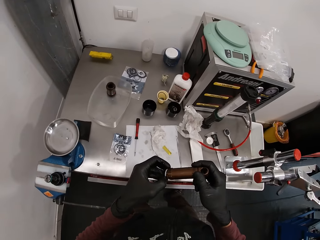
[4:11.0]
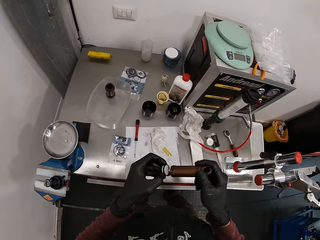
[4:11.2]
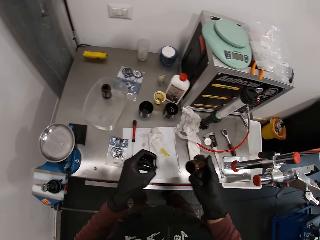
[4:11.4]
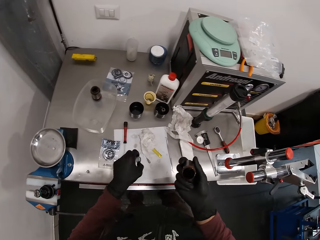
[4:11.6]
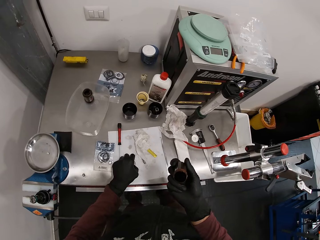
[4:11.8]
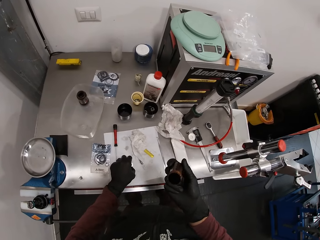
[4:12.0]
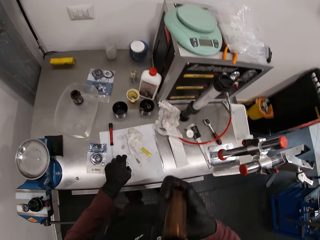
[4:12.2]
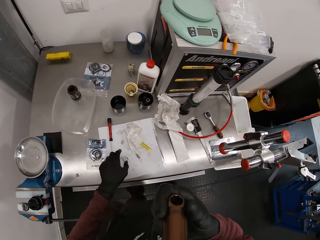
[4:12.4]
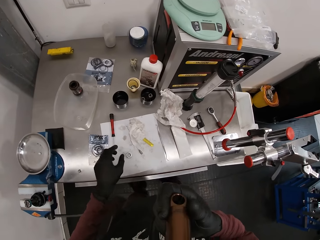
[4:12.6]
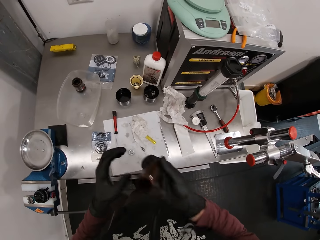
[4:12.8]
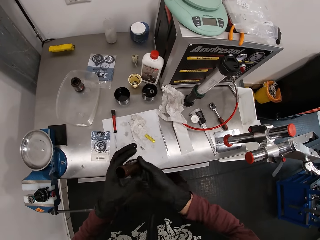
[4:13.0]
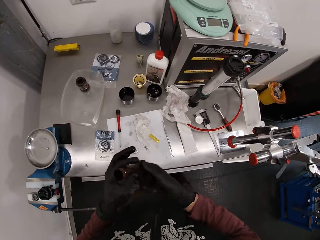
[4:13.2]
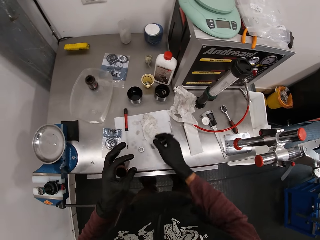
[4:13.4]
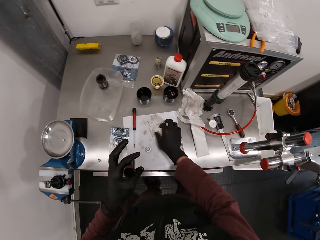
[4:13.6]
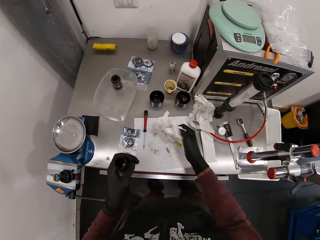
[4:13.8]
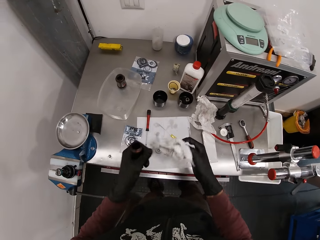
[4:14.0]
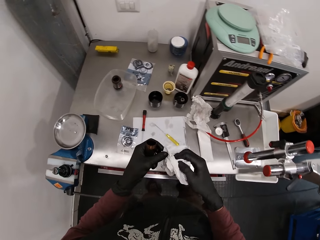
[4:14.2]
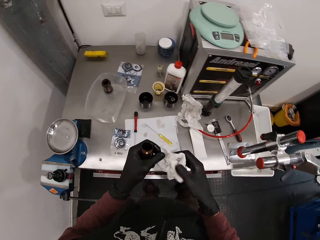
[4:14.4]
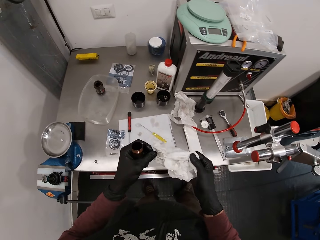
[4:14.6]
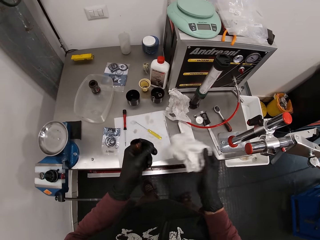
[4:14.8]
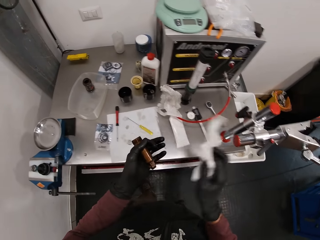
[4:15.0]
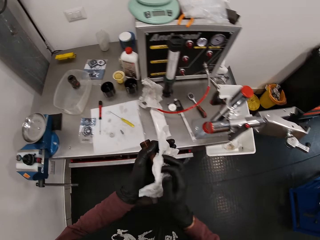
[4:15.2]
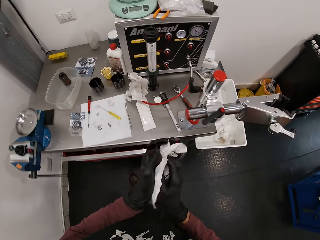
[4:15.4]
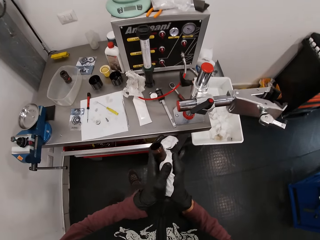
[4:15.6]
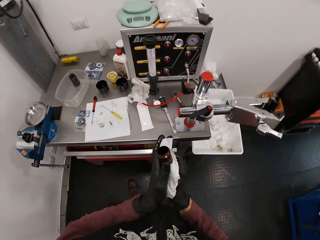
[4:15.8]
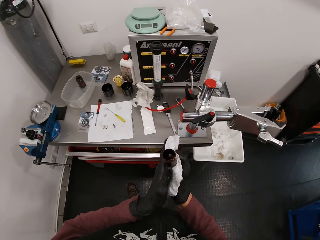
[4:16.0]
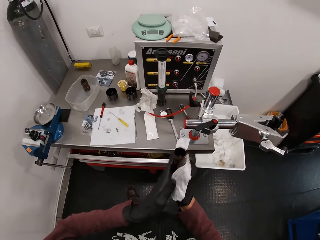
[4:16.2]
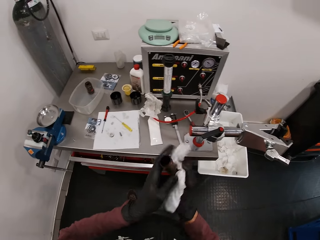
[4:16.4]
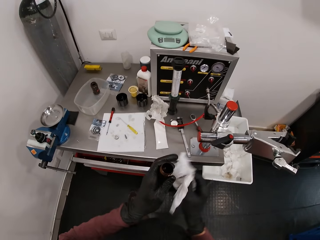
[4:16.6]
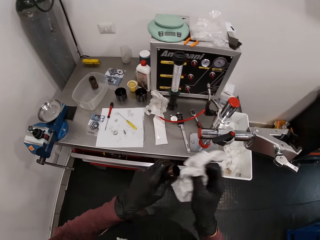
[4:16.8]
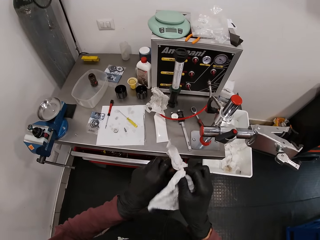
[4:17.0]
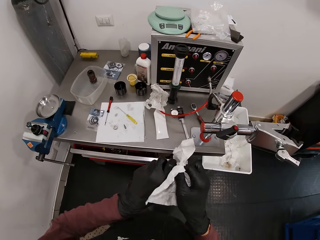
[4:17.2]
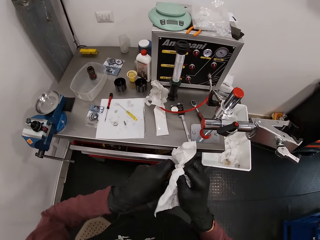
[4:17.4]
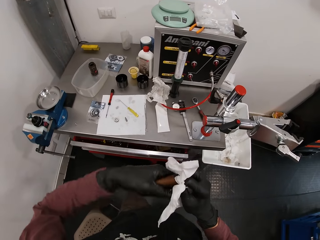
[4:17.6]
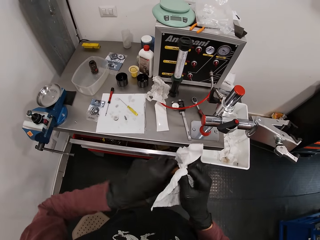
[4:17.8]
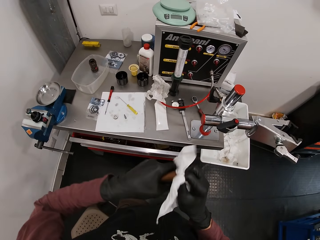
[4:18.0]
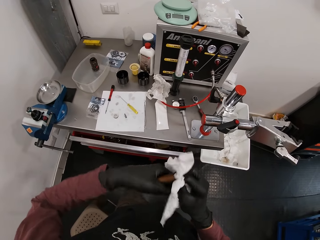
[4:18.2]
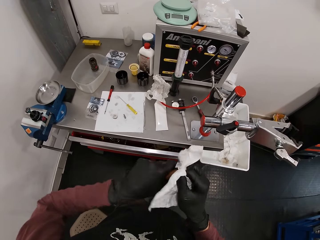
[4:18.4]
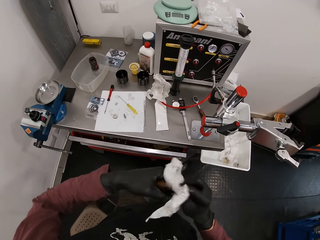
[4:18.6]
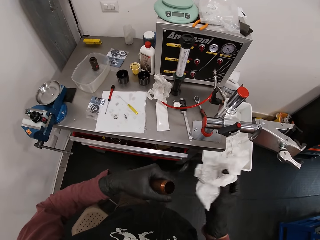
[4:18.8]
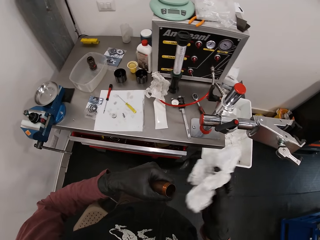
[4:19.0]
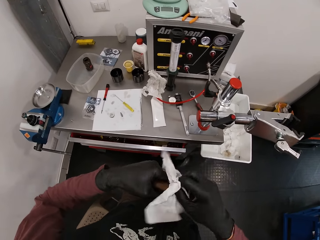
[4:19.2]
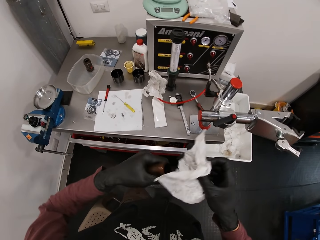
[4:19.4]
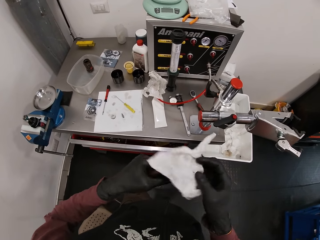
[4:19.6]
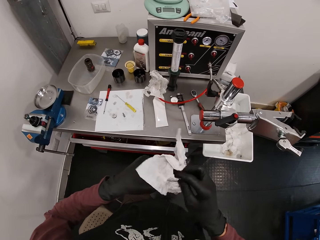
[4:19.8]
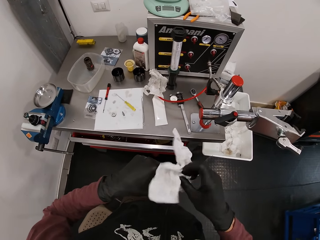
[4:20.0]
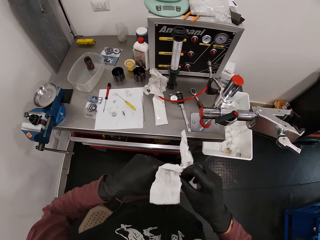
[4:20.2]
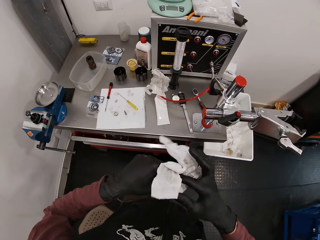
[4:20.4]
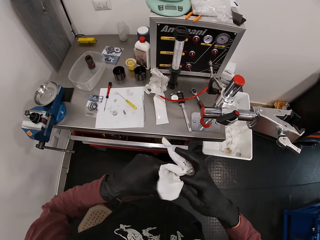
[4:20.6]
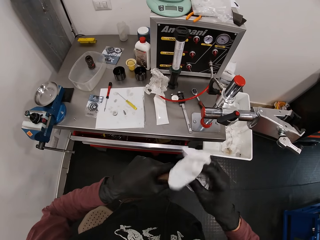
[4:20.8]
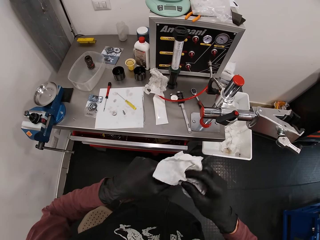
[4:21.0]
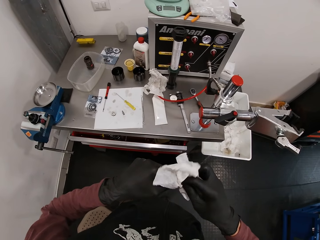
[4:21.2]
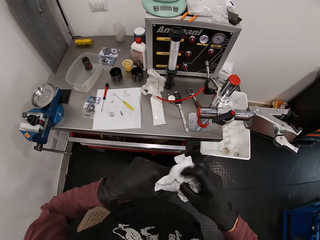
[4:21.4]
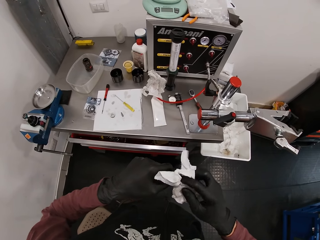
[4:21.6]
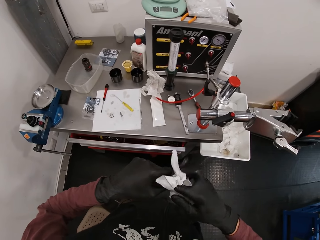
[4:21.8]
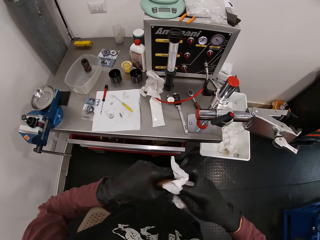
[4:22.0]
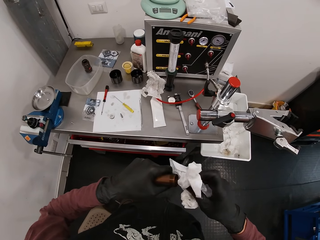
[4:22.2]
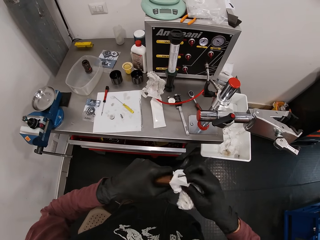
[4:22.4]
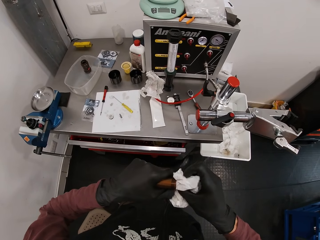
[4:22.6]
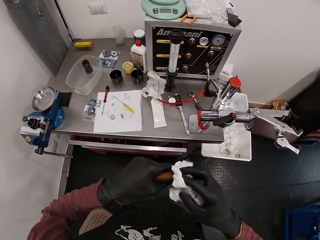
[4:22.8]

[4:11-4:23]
The camera wearer removes a lid from the metal rod with his left hand. He drops the lid on the paper on the countertop with his left hand. He passes the metal rod to his left hand with his right hand. He picks up the tissue paper on the countertop with his right hand. He cleans the metal rod in his left hand with the tissue in his right hand.

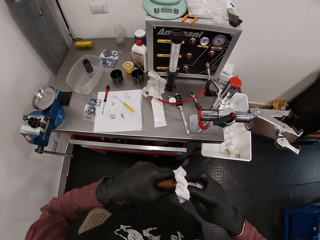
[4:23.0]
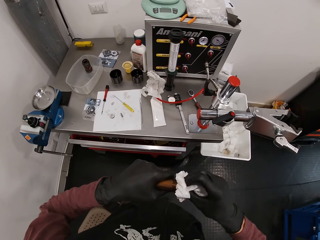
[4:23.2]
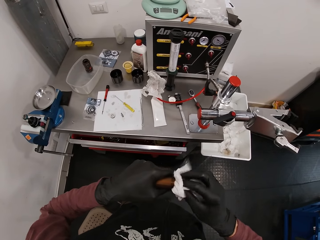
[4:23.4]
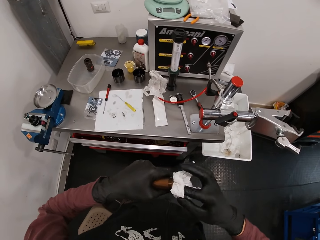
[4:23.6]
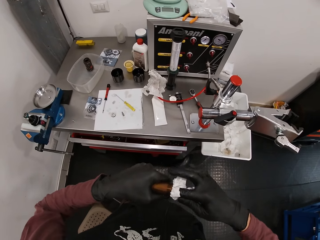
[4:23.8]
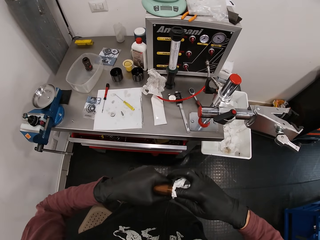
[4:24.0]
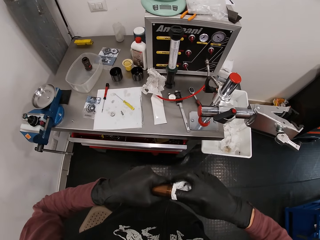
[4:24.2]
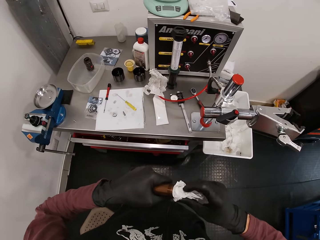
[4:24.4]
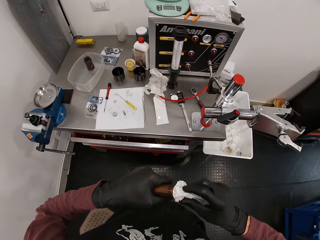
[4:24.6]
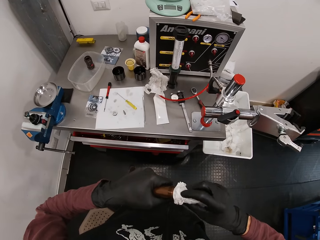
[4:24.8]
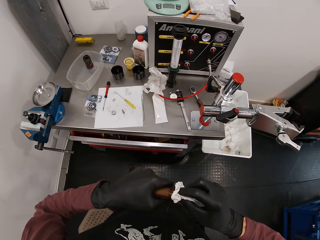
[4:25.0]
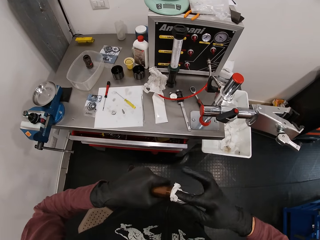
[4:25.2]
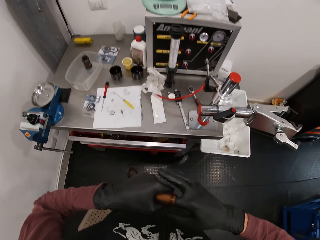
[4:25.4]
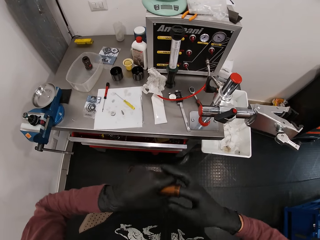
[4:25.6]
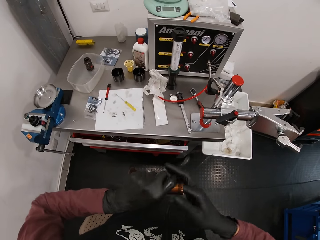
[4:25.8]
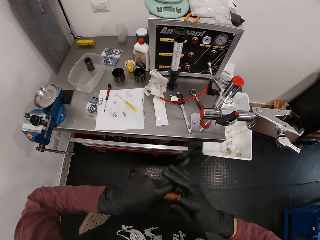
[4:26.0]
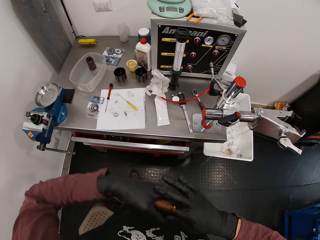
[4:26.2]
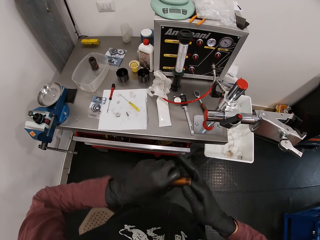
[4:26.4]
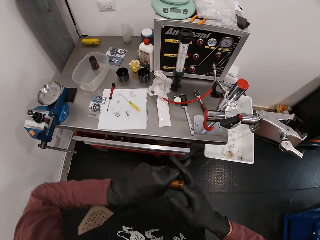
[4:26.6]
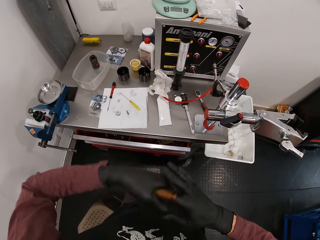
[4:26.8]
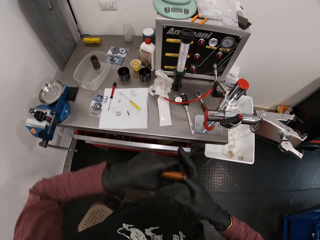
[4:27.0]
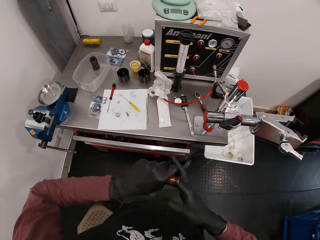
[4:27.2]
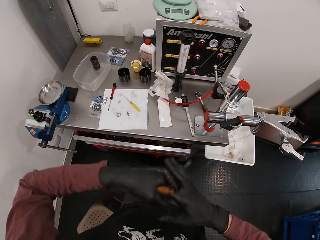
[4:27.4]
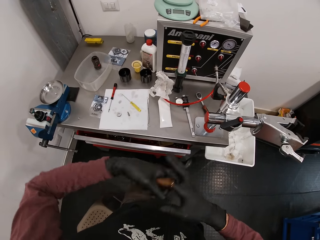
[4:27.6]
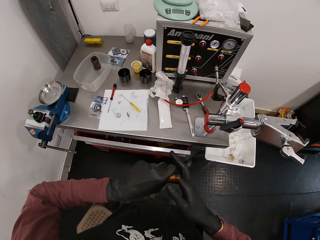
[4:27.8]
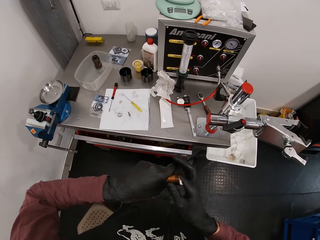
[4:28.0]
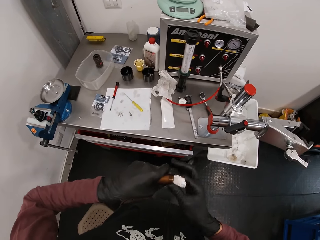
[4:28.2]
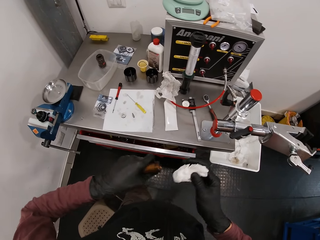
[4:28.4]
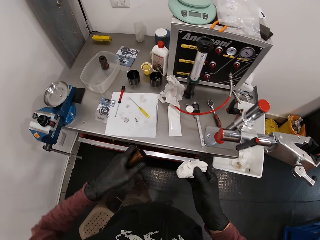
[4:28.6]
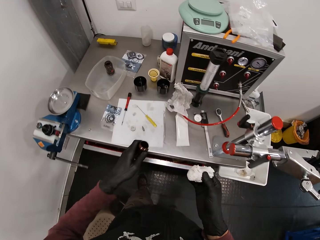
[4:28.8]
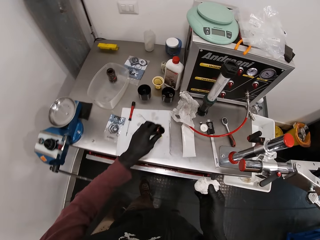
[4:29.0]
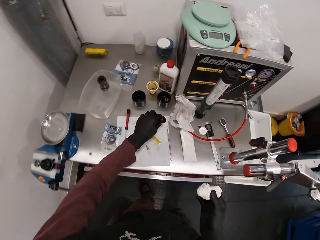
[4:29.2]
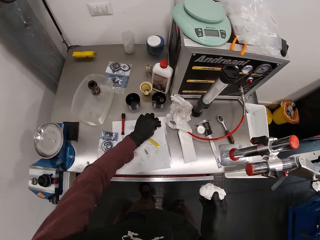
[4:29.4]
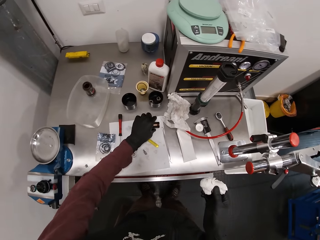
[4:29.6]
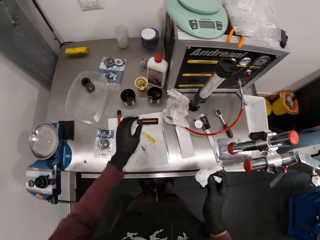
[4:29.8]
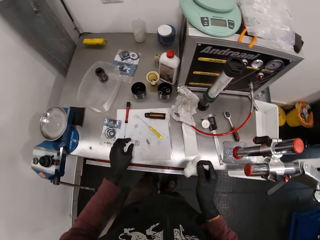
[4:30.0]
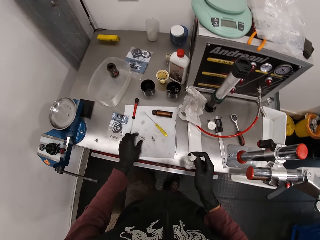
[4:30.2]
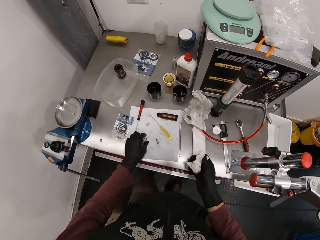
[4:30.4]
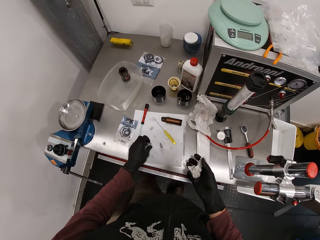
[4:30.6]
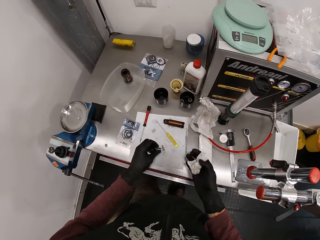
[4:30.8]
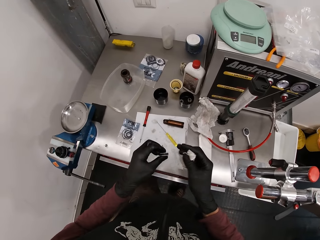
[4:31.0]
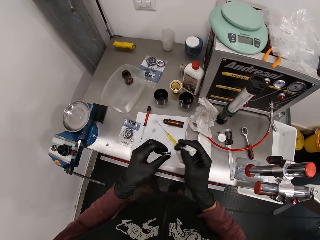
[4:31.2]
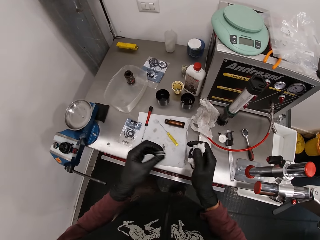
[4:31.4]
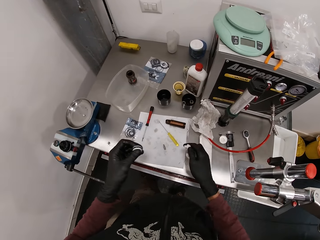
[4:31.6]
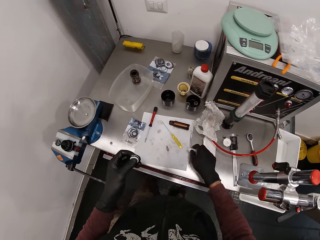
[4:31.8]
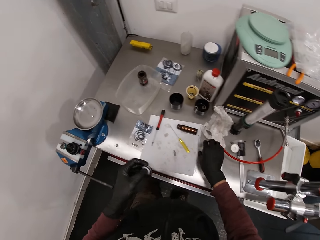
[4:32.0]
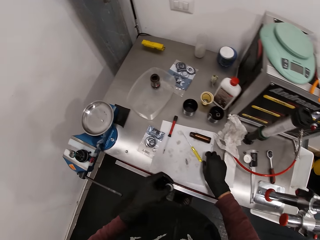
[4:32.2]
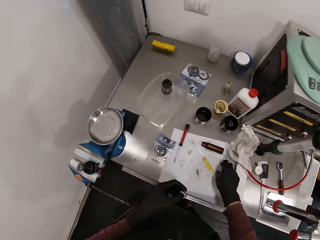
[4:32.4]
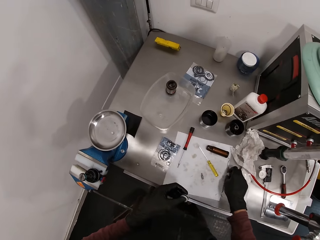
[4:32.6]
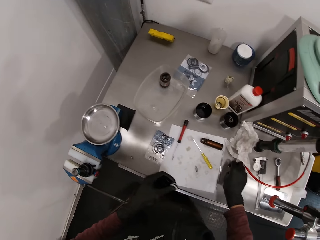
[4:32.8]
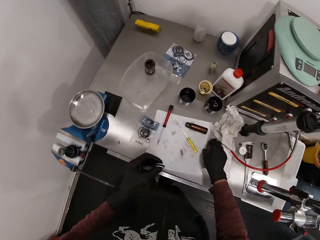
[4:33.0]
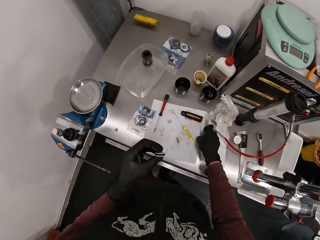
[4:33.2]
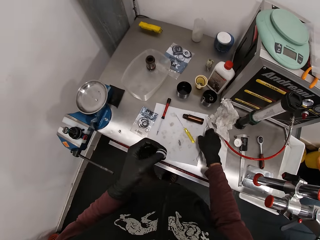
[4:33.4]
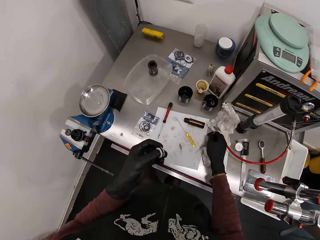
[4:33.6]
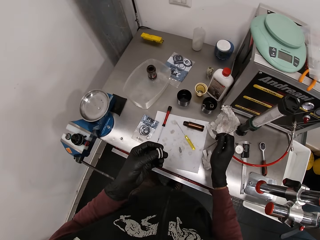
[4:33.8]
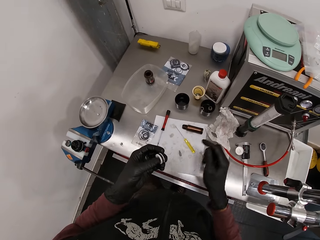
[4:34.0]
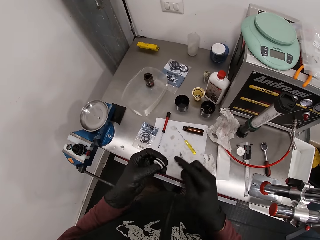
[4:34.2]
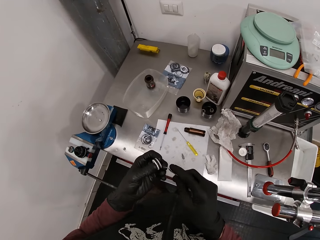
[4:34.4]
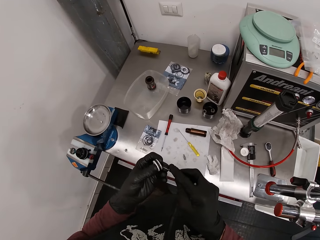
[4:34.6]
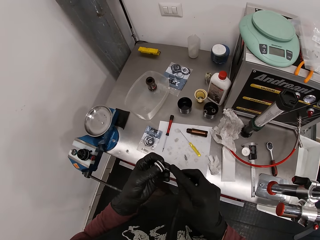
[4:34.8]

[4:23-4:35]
The camera wearer drops the metal rod on the paper on the countertop with his left hand. He picks up the lid of the metal rod from the paper on the countertop. He drops the tissue paper in his right hand on the countertop. He picks up the seal picker from the paper on the countertop with his right hand.
